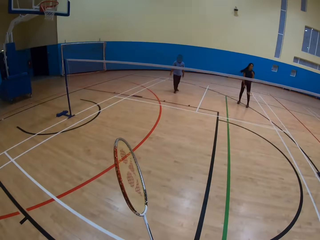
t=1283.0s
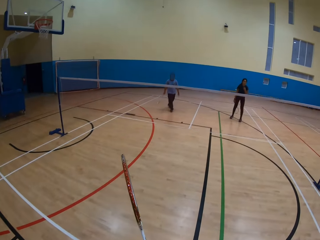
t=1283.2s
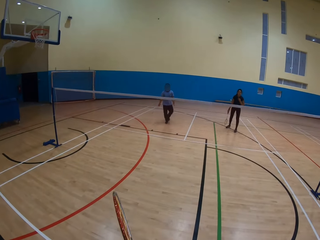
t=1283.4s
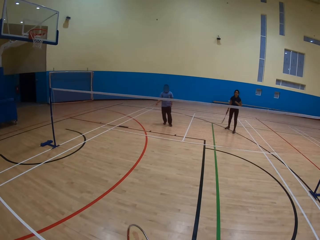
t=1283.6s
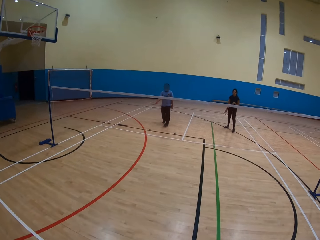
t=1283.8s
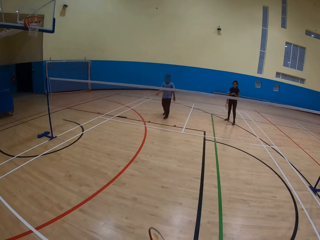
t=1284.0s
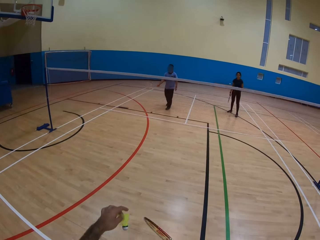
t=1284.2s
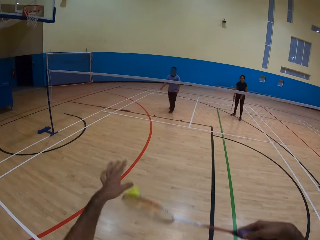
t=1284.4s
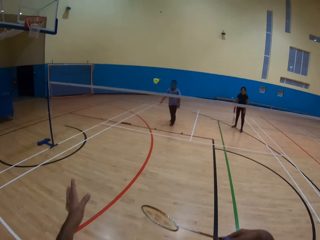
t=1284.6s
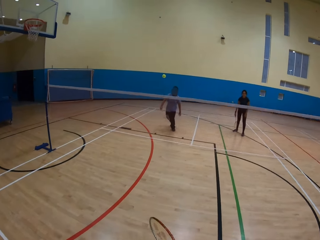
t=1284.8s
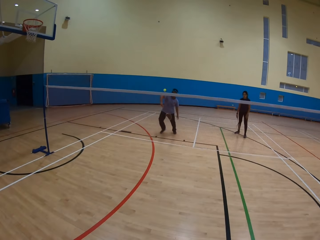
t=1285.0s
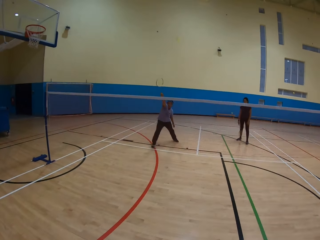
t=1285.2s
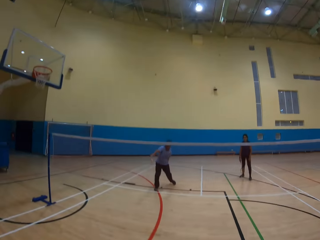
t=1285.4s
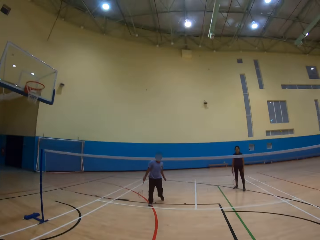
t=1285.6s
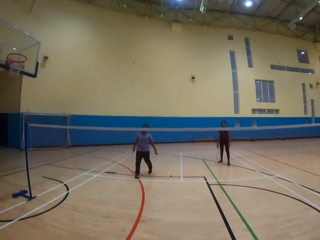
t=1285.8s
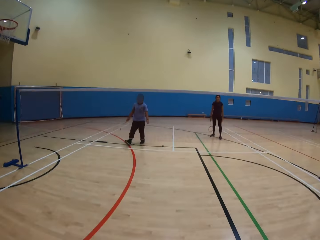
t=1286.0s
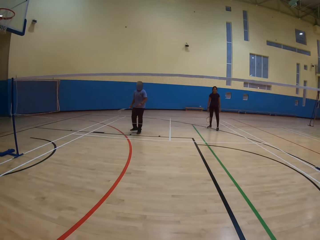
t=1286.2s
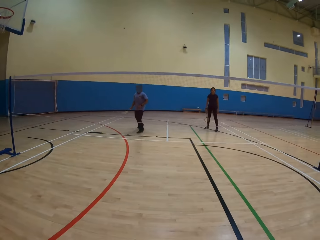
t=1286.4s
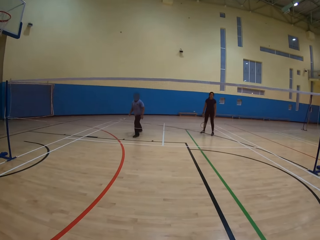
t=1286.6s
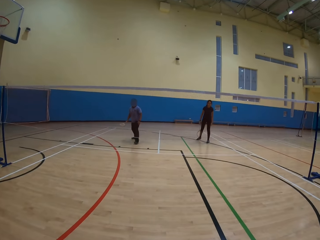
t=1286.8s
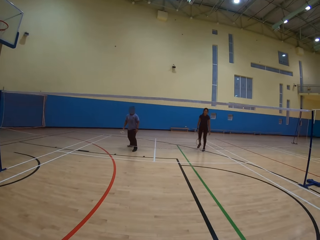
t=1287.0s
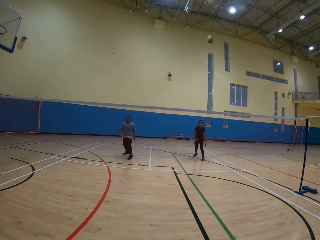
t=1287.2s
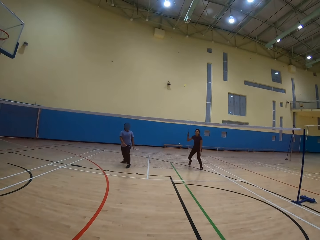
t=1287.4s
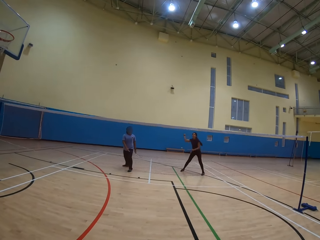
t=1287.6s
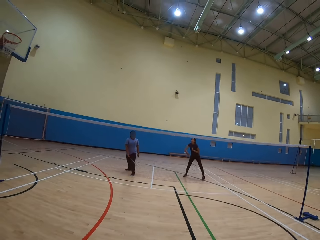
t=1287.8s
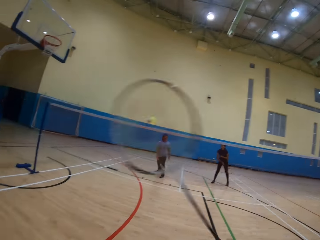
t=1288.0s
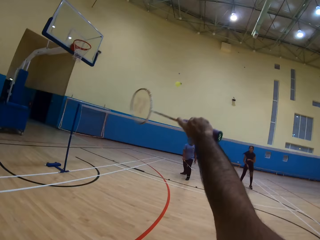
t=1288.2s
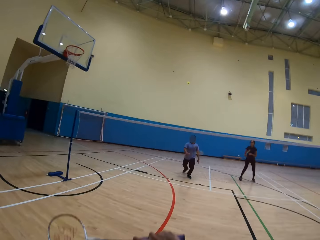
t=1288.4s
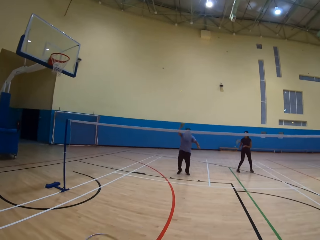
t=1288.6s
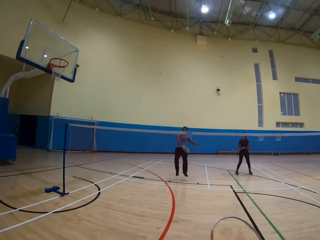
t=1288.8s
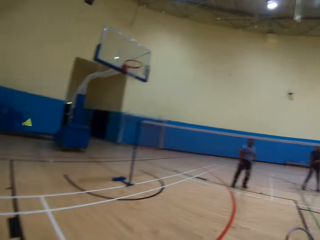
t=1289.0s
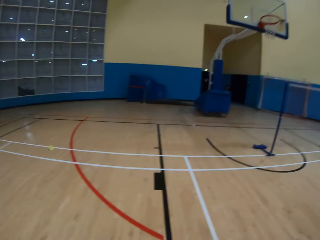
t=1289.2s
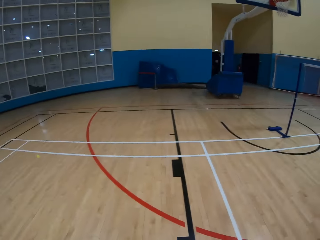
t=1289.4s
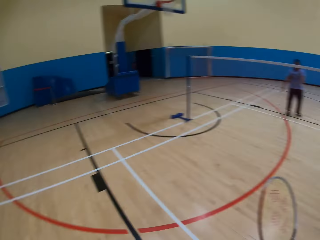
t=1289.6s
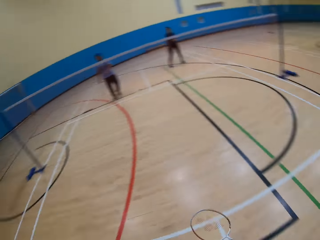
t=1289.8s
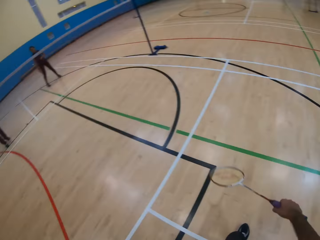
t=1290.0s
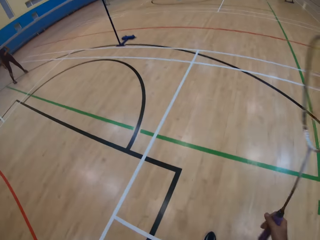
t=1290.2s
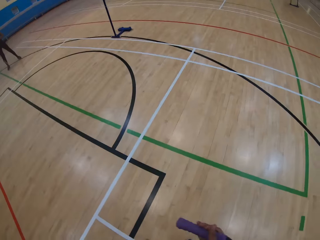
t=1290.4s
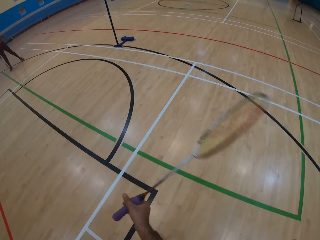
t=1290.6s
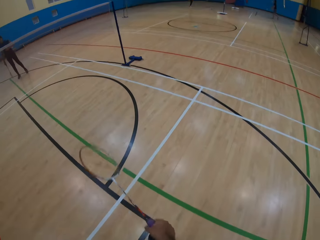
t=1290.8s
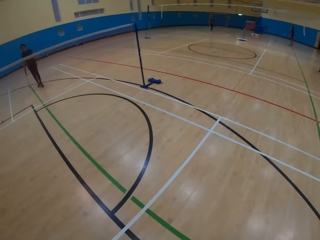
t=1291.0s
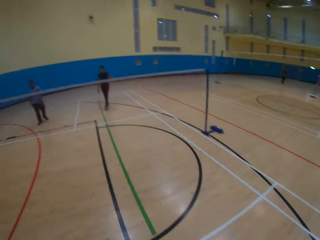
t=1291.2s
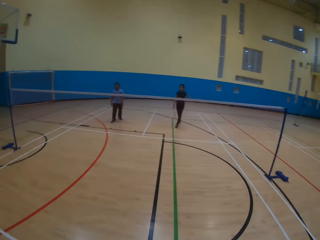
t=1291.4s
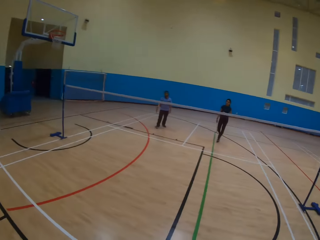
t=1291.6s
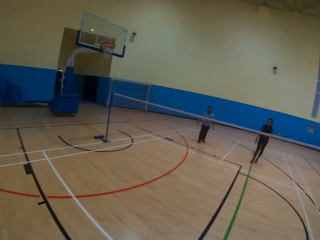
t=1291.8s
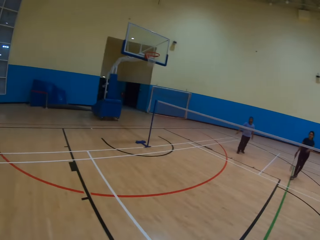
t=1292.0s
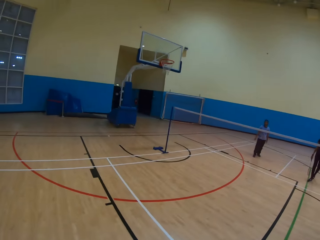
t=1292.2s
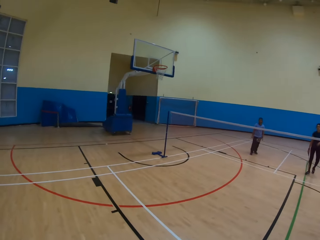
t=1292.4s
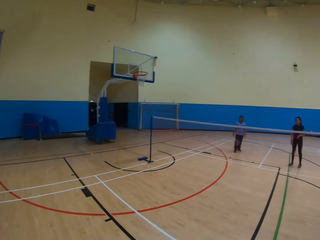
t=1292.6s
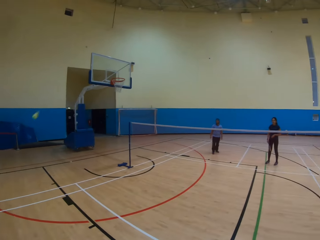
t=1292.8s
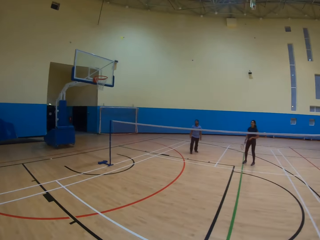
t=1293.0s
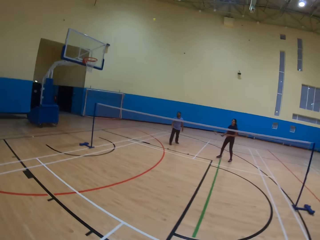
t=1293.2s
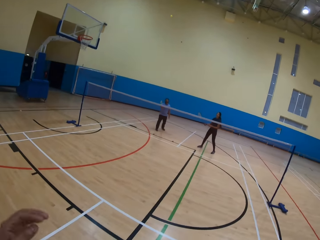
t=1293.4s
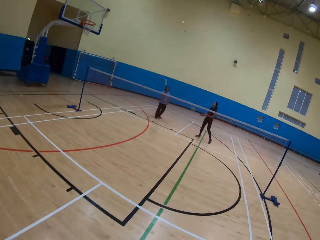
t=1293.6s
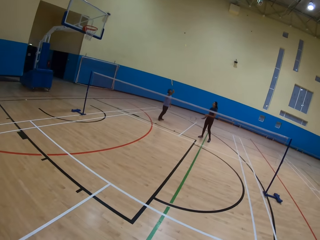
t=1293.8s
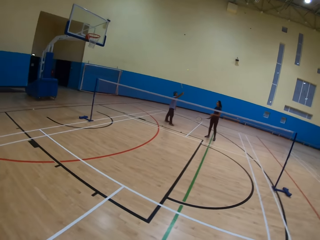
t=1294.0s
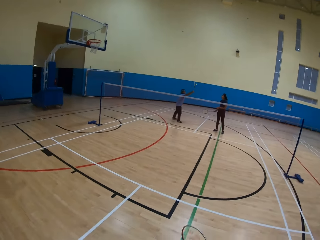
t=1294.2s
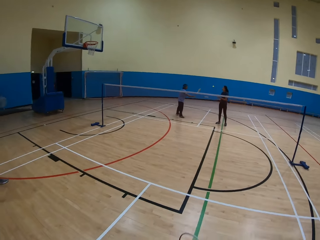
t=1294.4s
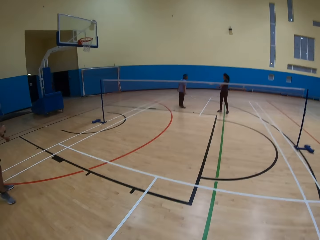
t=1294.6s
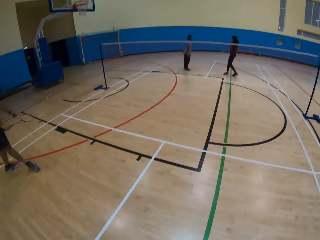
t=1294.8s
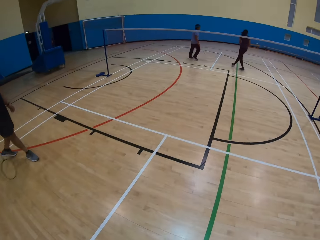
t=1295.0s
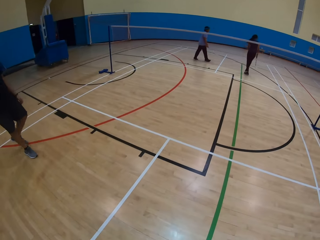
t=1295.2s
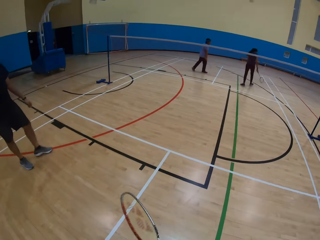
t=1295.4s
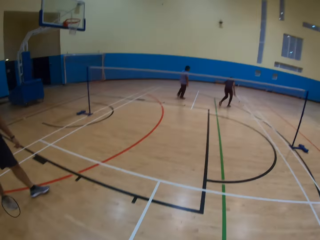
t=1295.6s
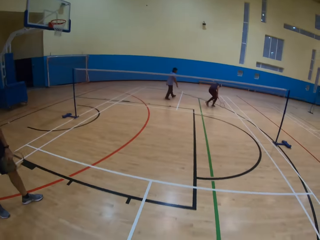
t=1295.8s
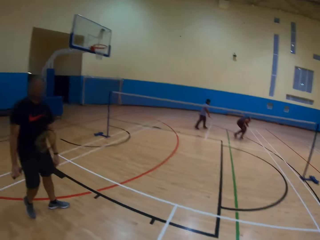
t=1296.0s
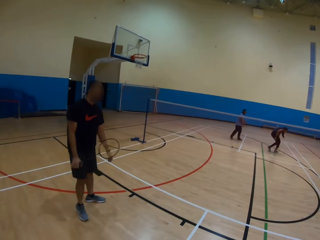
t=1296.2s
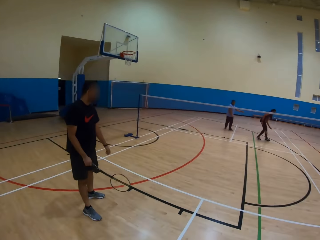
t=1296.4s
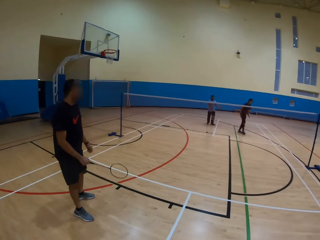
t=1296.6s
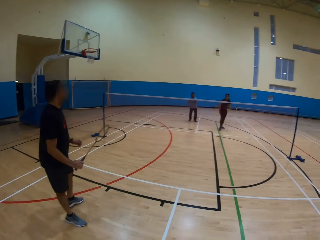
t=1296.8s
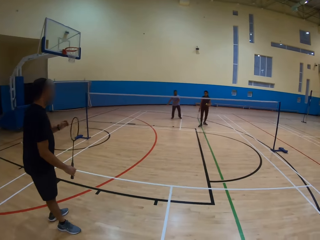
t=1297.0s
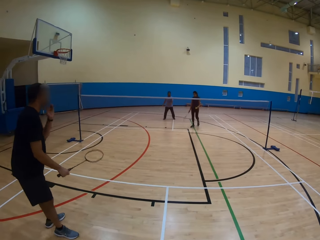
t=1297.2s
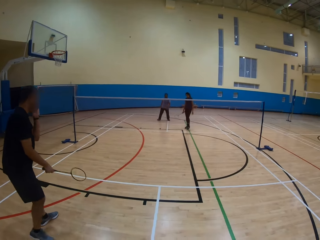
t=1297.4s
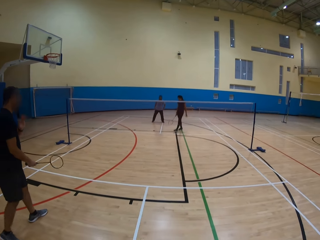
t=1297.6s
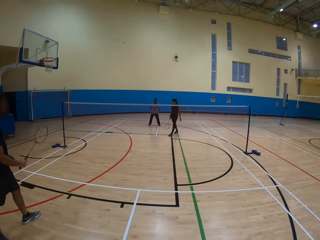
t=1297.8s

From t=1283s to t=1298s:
The camera wearer does something. They hit the shuttlecock. A man hits the shuttlecock. The man moves backward. The camera wearer hits the shuttlecock. A woman hits the shuttlecock. The man hits the shuttlecock. The camera wearer looks around the shuttlecock. They do something. The woman moves a bit. Another man hits the shuttlecock. The first man moves around. The other man moves around. The camera wearer looks at the other man.

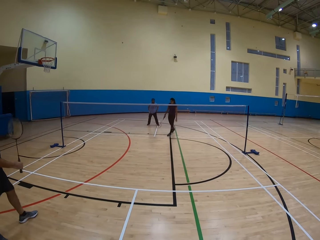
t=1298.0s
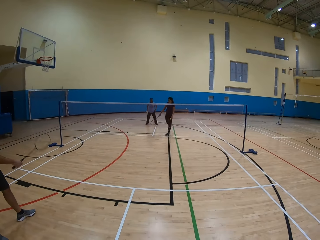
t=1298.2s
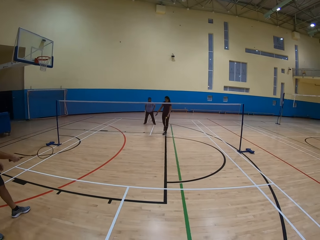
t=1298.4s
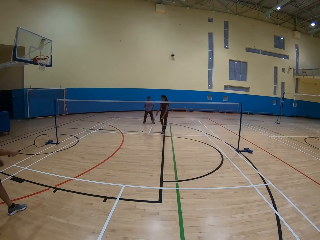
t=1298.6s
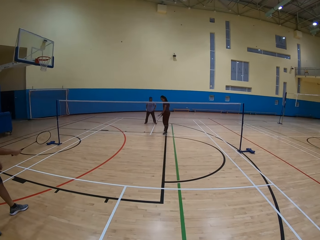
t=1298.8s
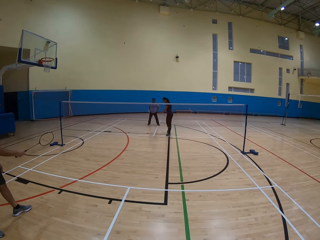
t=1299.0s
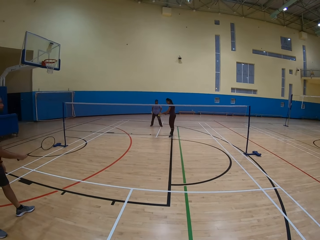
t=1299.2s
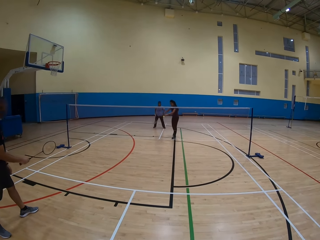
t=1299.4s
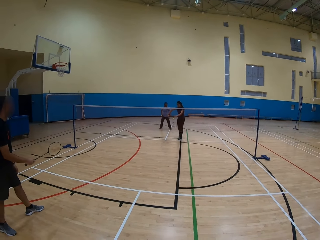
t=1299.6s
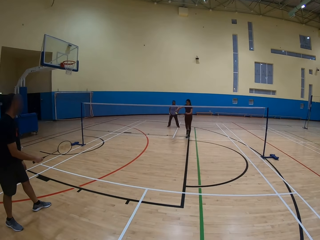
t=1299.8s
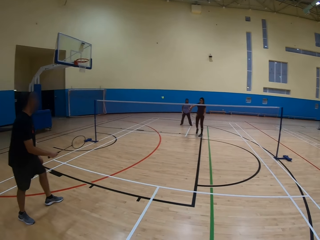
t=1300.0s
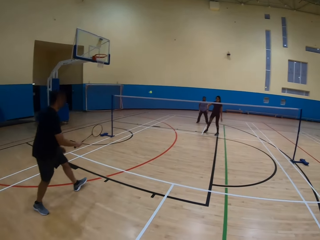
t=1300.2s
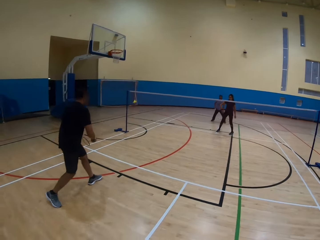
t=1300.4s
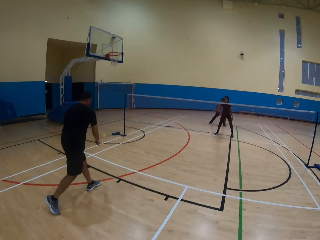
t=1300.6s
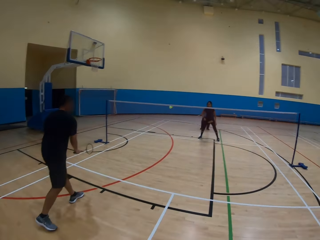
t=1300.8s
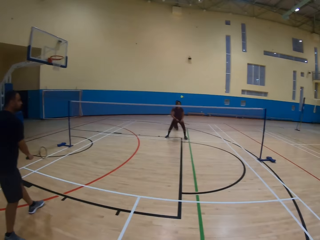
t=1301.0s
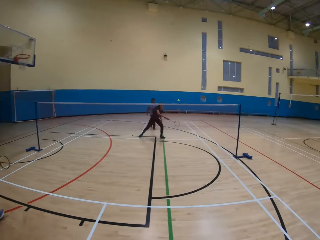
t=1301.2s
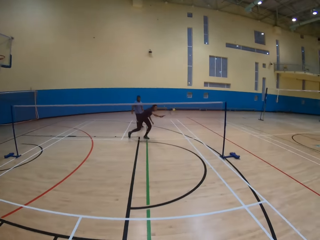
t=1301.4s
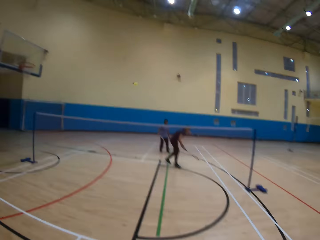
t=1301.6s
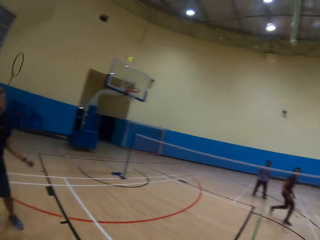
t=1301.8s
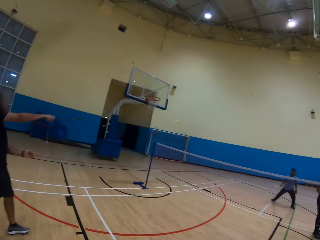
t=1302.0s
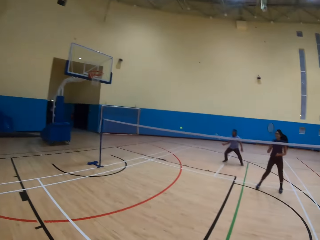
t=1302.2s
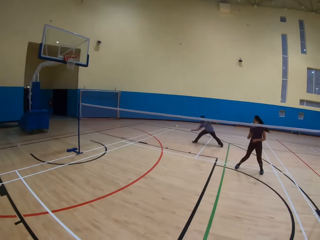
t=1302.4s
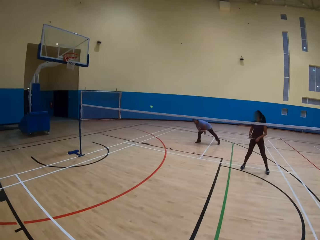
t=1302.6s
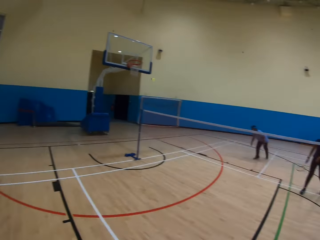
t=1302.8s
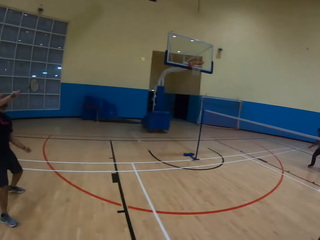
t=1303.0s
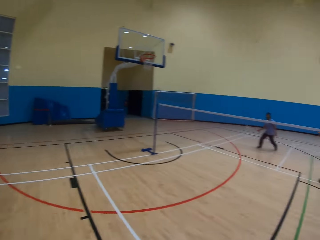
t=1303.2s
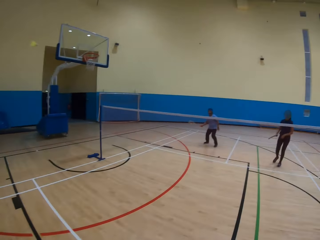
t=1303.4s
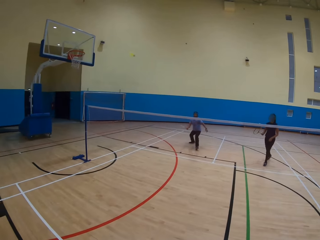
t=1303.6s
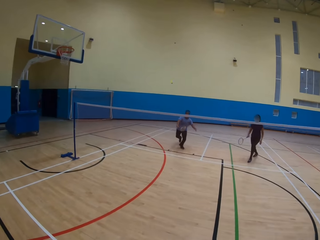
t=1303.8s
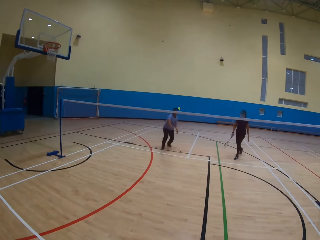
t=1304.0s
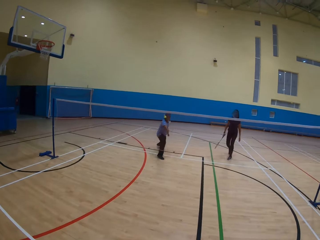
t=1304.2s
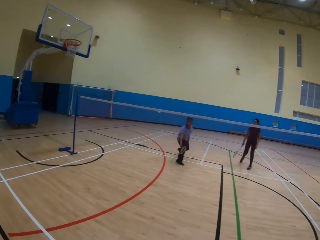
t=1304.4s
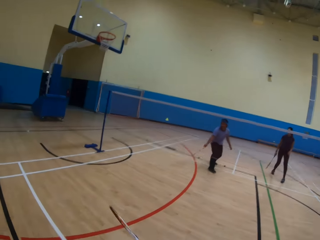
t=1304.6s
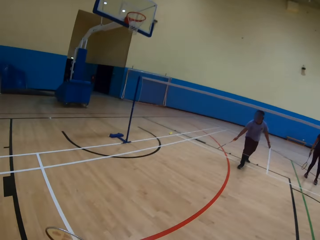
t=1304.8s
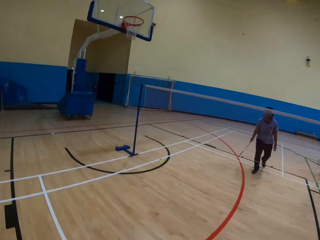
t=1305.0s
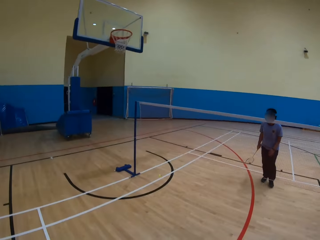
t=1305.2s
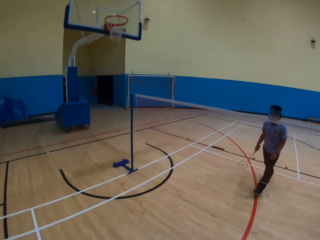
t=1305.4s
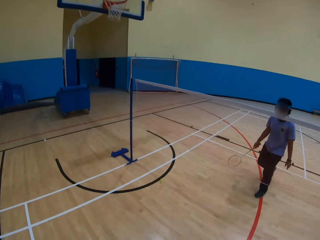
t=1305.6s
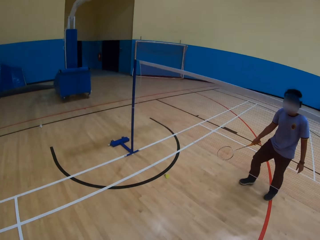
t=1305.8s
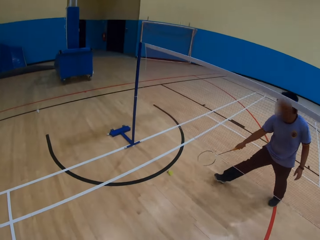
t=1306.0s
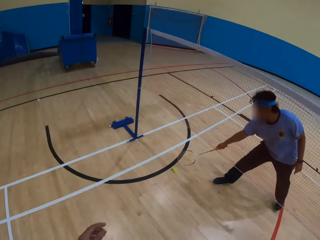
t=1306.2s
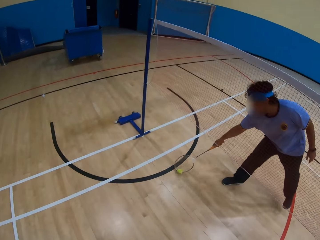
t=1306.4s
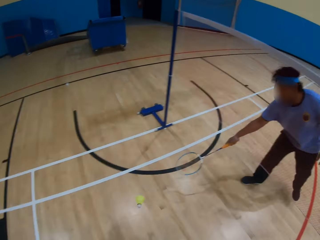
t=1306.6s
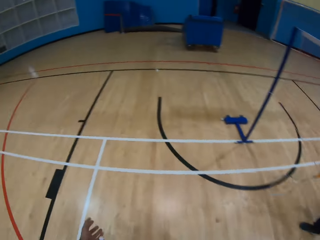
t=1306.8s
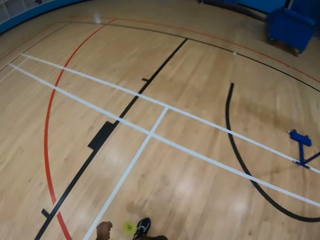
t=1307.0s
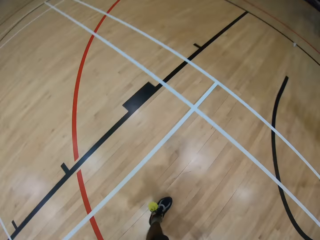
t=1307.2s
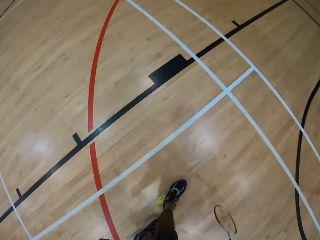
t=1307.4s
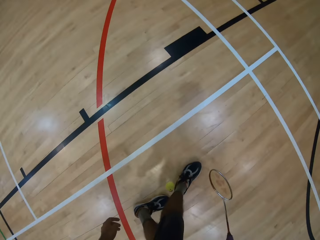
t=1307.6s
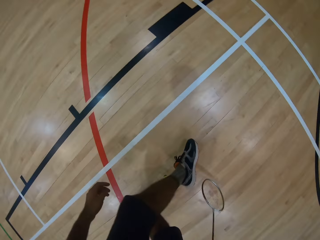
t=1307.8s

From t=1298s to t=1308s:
A man does something. A woman hits the shuttlecock. The man hits the shuttlecock. The woman hits the shuttlecock. The man hits the shuttlecock. Another man hits the shuttlecock. The first man hits the shuttlecock. The other man hits the shuttlecock. The other man hits the shuttlecock on the ground and moves the shuttlecock on the floor with a racket.
